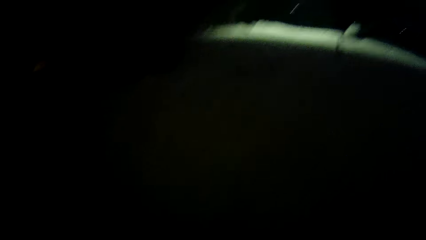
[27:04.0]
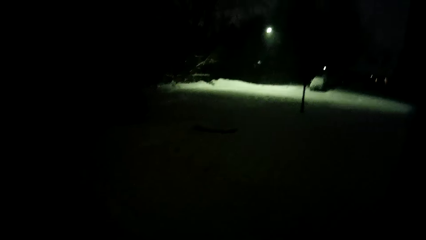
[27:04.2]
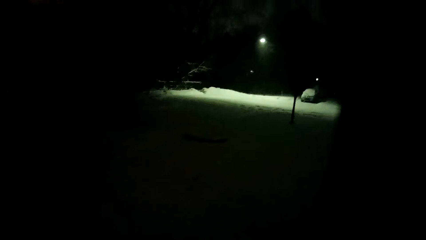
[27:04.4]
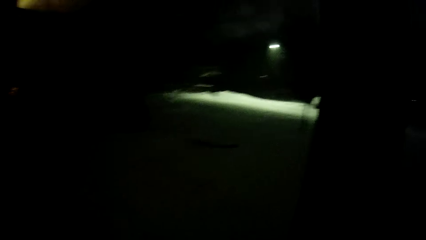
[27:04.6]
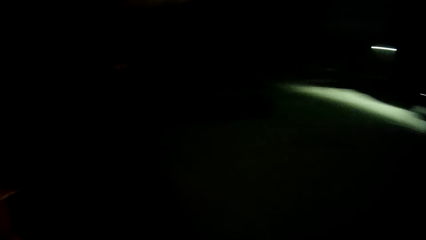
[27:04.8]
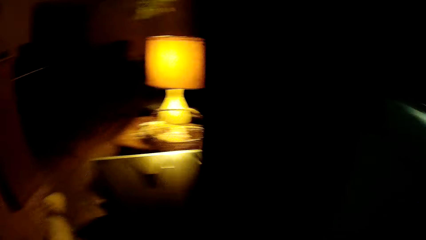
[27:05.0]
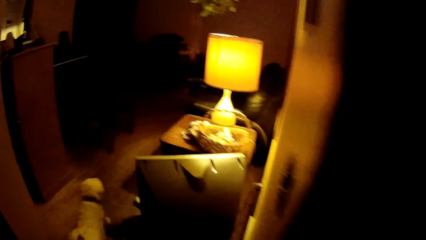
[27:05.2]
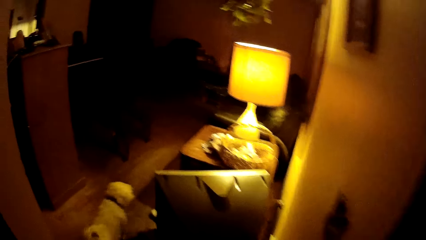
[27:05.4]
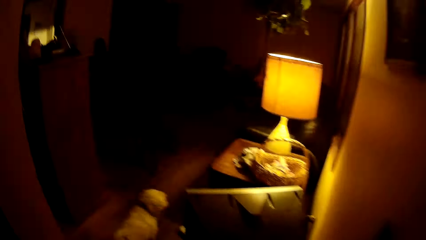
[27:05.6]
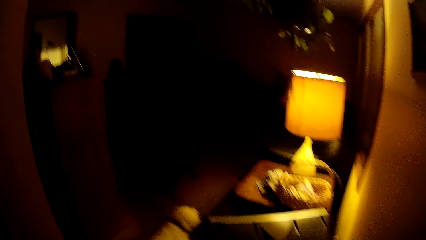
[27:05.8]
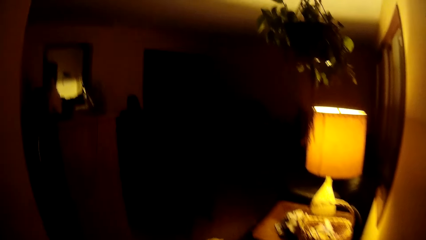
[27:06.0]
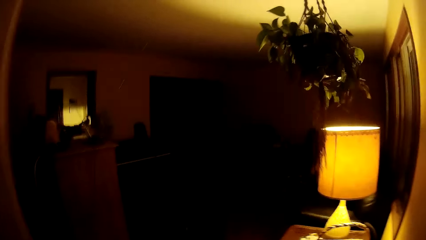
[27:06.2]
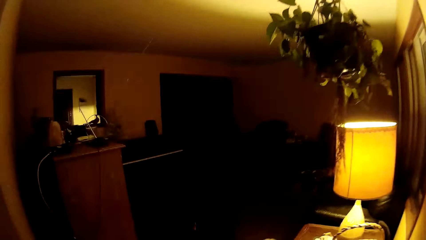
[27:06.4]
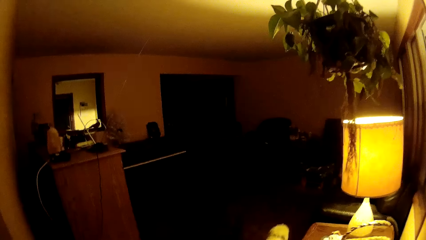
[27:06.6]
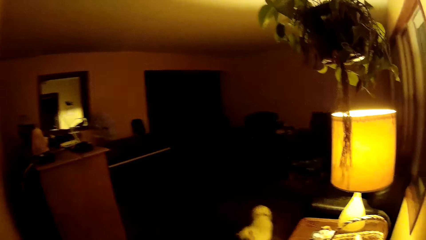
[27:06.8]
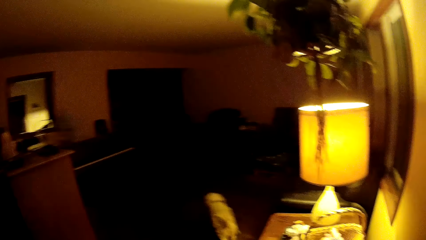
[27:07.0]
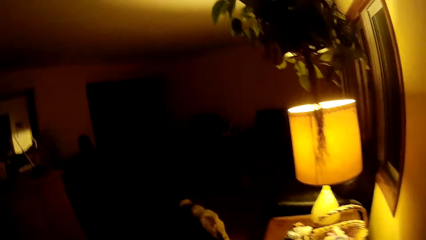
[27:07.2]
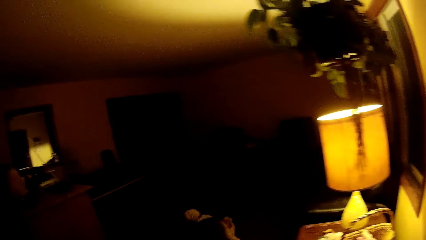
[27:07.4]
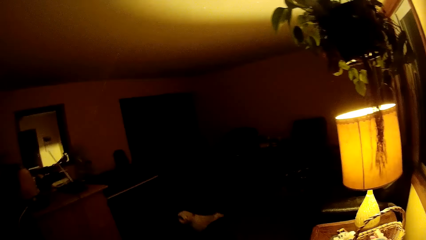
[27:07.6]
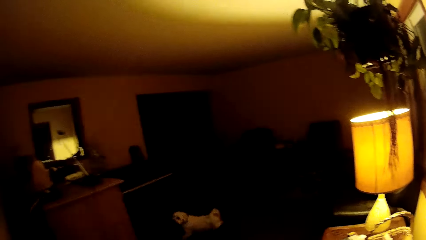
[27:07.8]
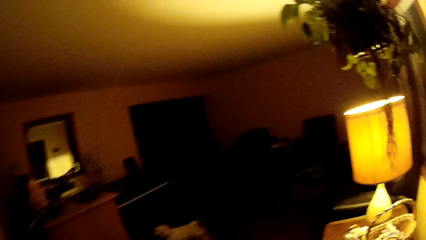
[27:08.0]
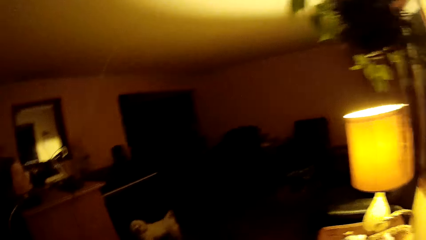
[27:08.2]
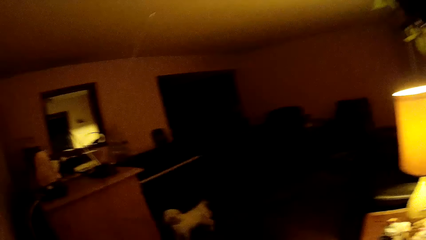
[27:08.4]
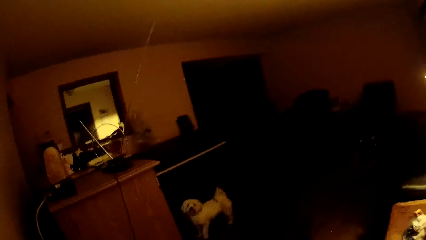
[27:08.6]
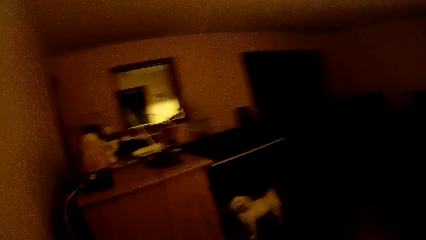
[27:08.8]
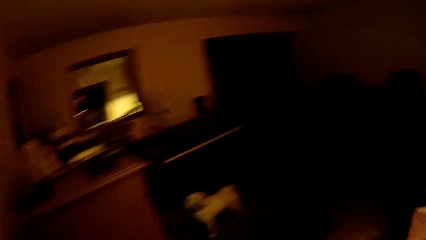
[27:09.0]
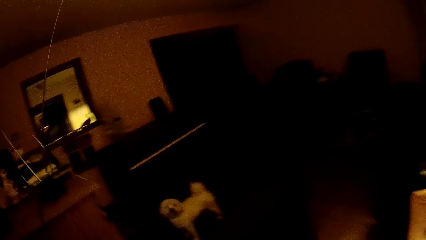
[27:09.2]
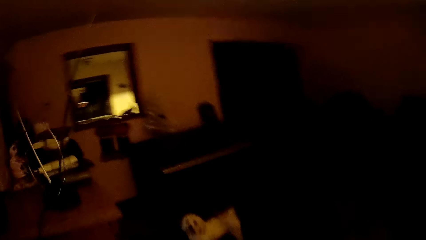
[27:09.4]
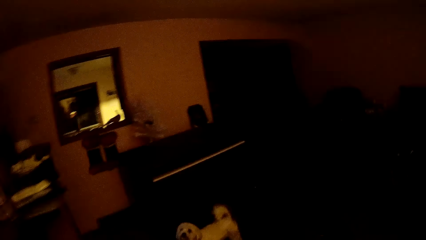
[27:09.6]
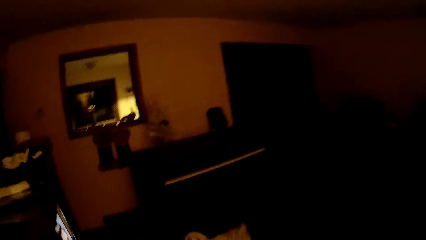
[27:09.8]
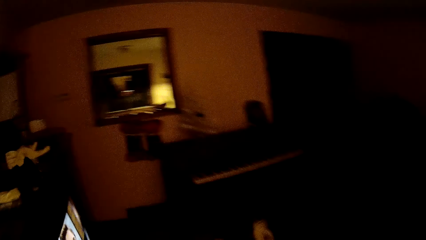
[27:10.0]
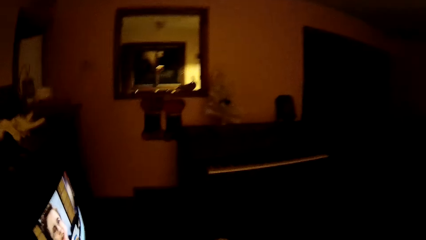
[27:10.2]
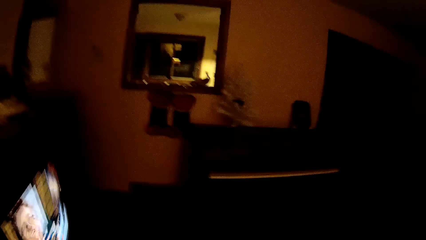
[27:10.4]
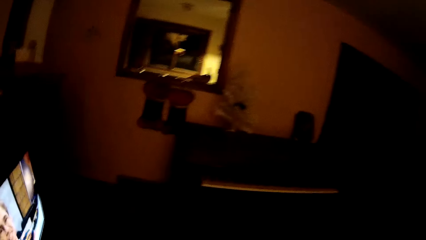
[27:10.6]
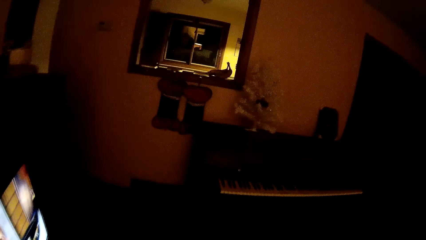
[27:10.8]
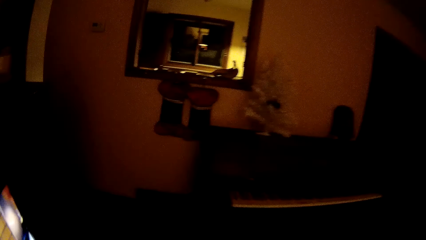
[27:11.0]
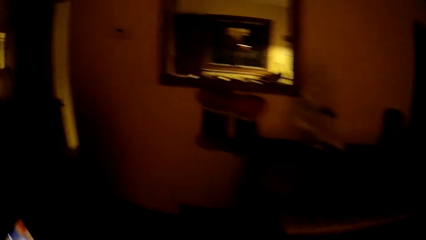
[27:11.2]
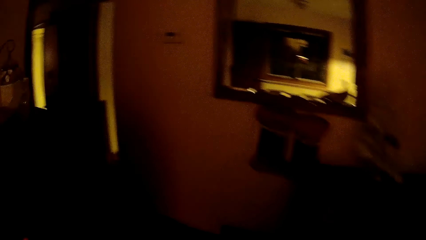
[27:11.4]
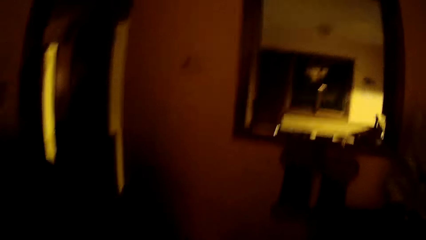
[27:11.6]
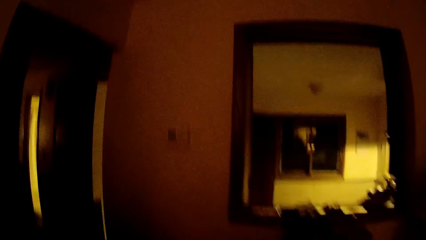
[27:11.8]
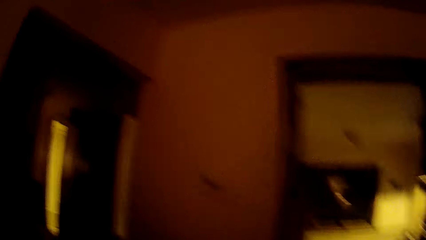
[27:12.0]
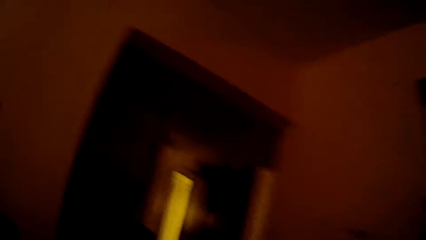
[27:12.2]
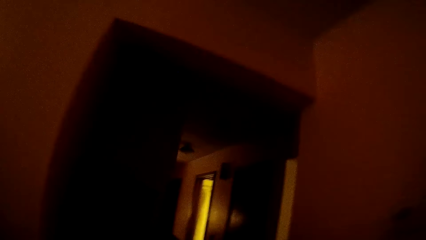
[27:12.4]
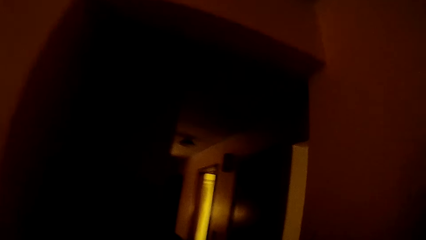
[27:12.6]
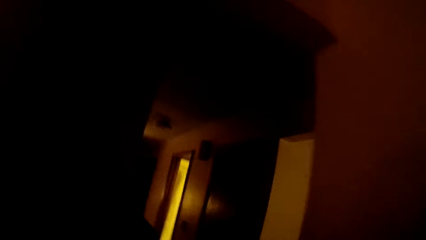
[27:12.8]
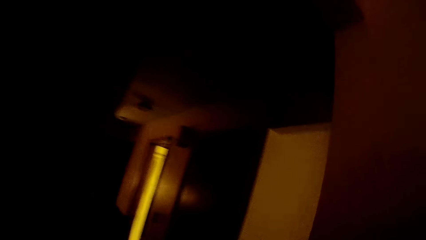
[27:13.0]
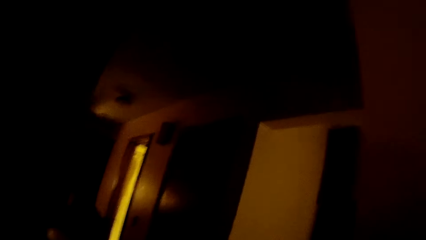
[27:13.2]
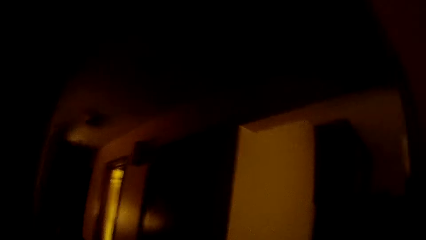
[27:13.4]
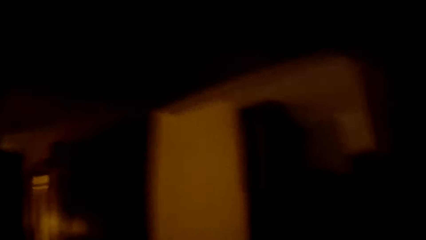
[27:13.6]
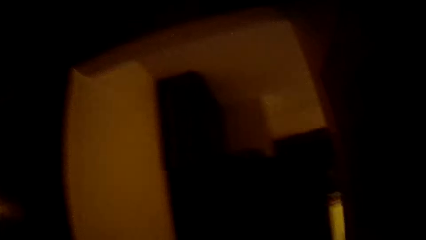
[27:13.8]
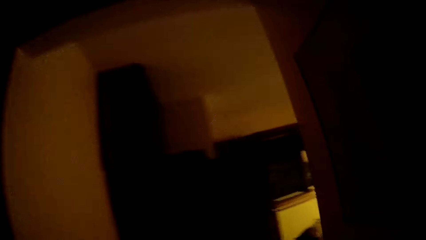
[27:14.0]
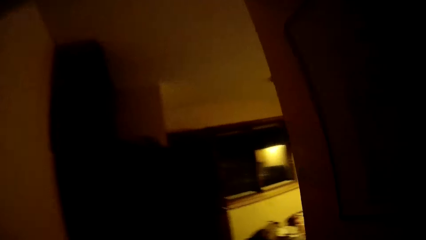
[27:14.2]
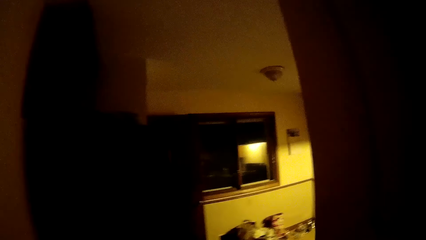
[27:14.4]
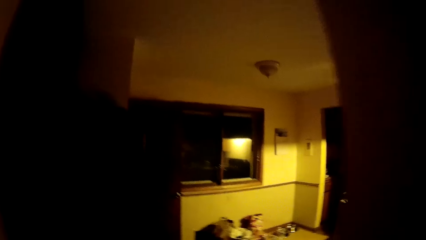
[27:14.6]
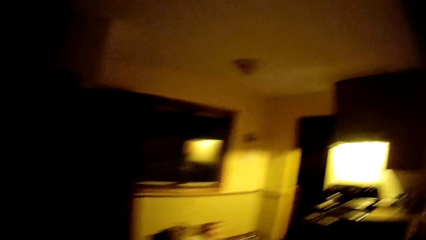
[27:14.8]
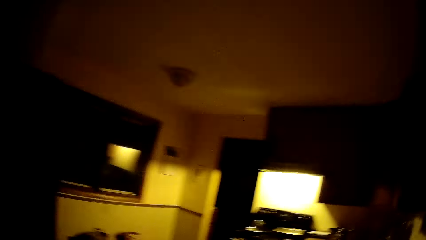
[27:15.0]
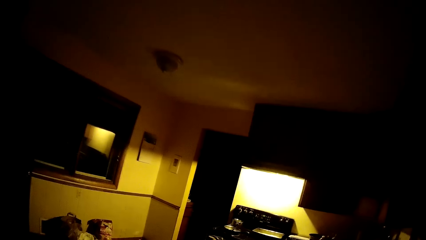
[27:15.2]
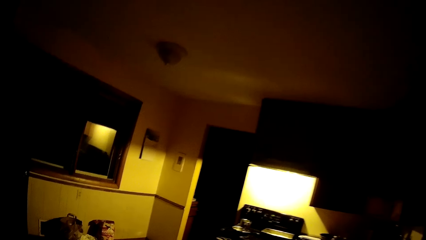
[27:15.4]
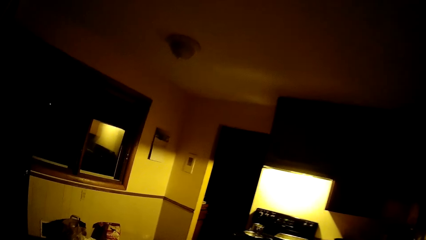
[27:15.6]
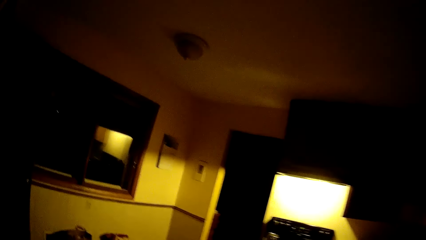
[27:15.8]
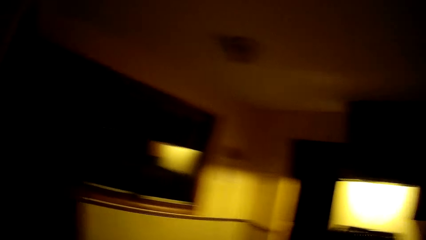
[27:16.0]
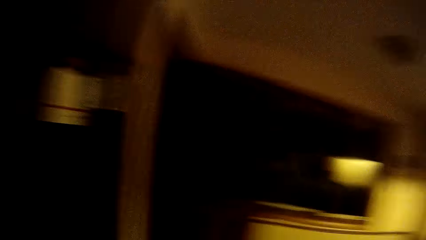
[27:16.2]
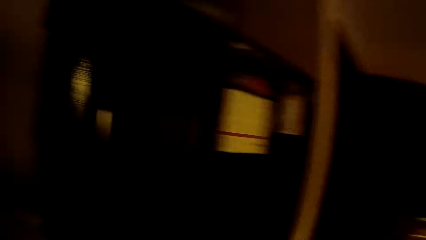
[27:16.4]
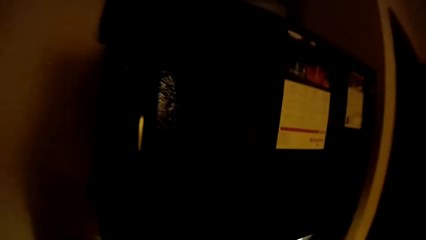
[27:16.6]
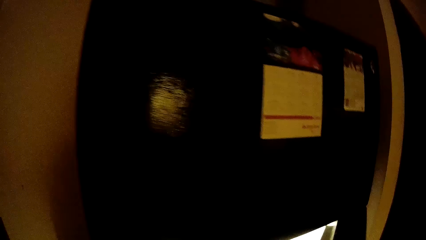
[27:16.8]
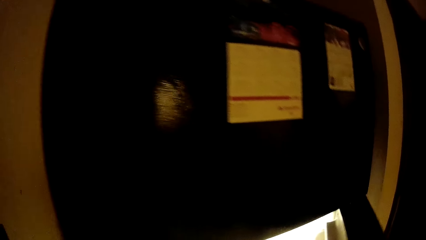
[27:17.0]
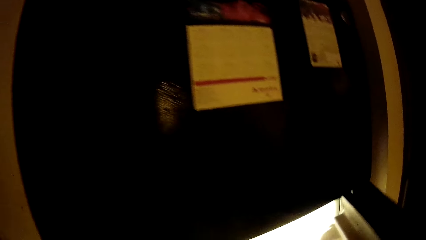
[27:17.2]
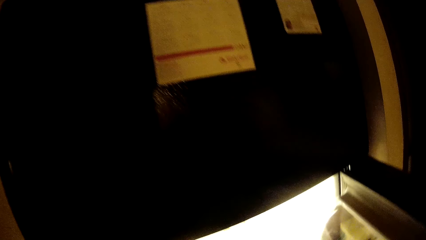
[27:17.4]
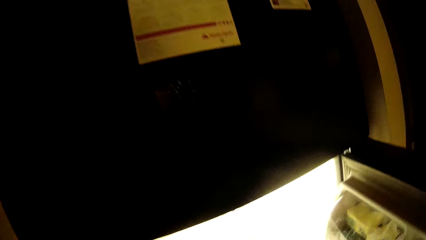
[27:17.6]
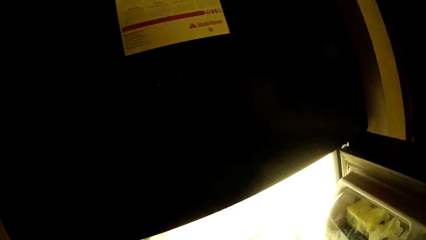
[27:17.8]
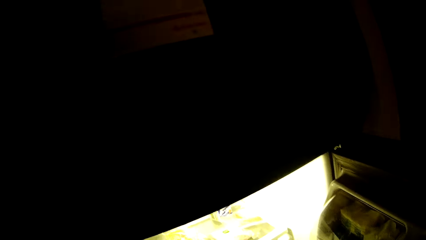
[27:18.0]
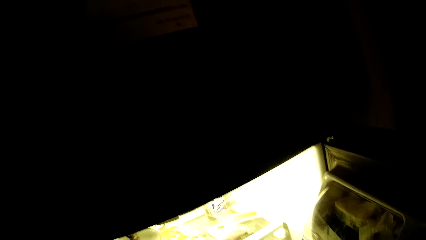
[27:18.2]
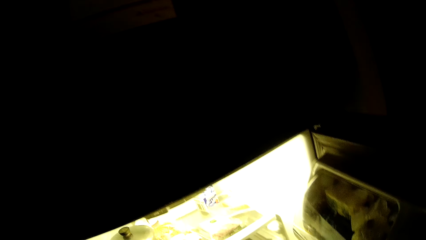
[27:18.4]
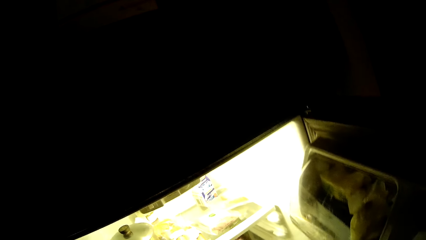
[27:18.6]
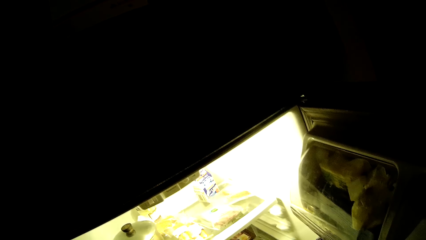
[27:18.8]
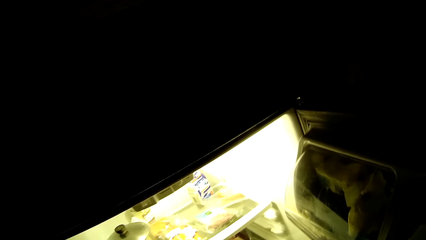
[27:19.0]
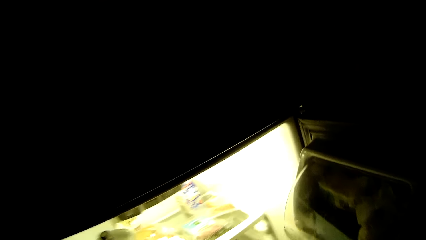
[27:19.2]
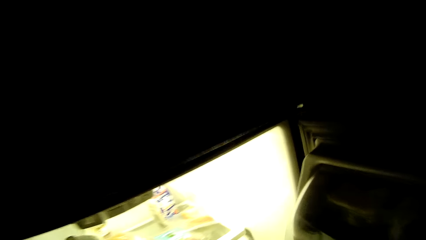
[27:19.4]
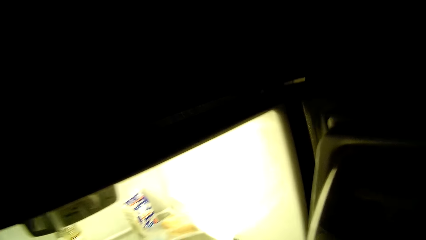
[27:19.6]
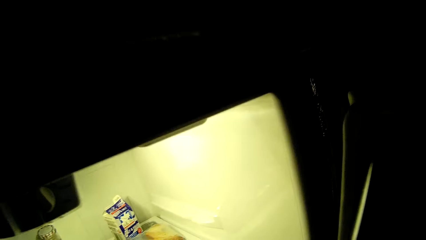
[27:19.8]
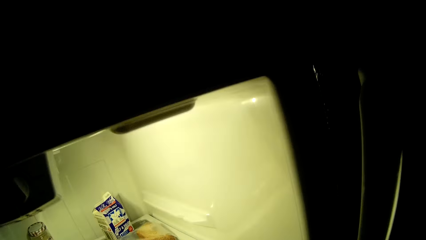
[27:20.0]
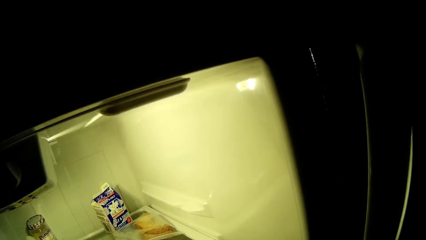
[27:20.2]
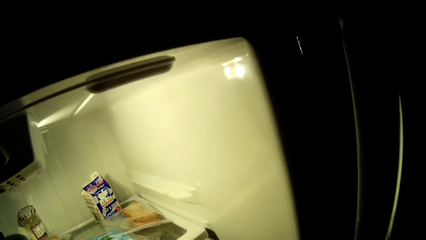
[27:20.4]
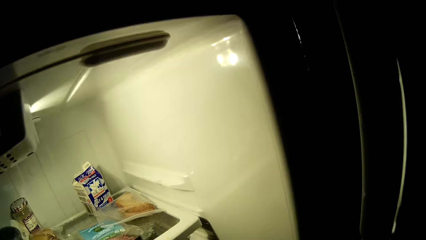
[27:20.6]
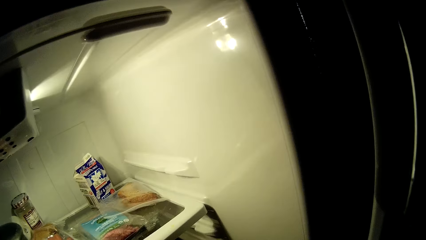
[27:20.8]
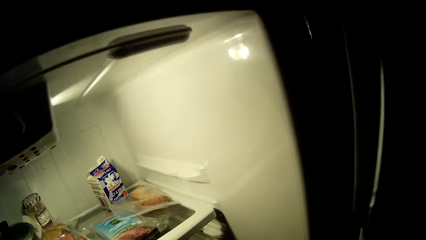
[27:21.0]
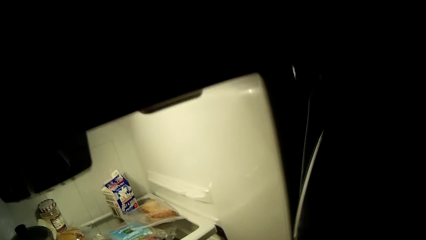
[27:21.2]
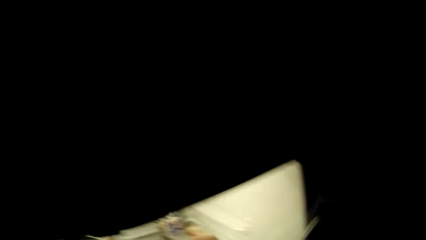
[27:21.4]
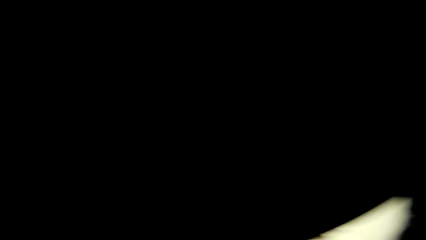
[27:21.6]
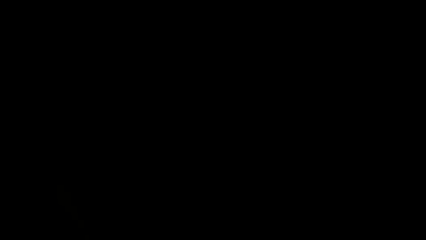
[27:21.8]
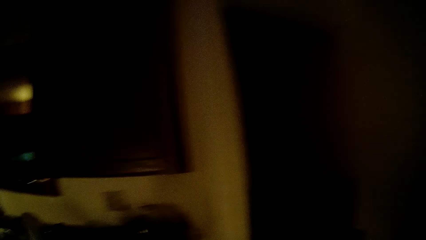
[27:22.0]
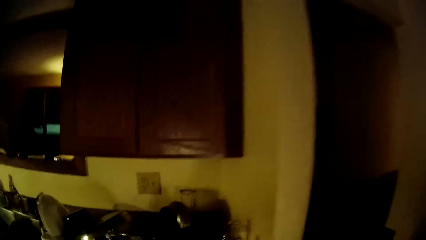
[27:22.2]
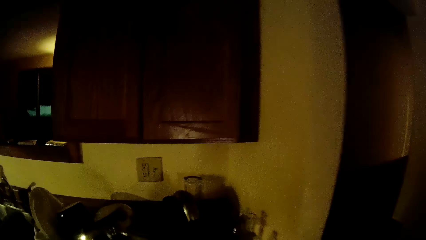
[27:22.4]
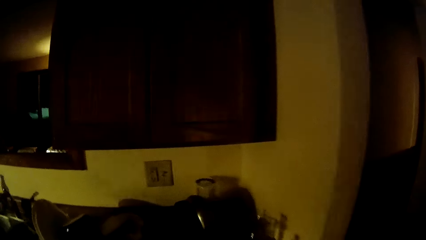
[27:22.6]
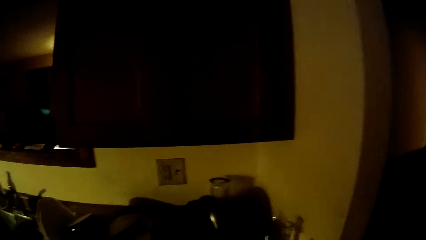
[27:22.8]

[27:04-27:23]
The camera wearer walks into the house. The dog walks into the house. The camera wearer walks to a refrigerator. He opens the fridge with his right hand. He closes the fridge.
